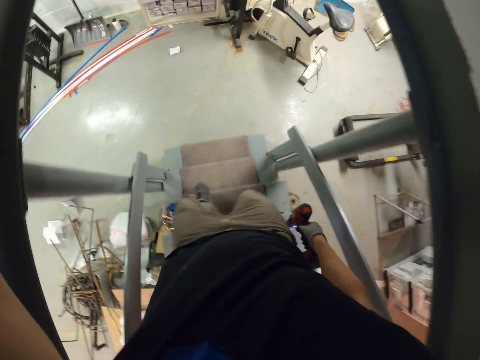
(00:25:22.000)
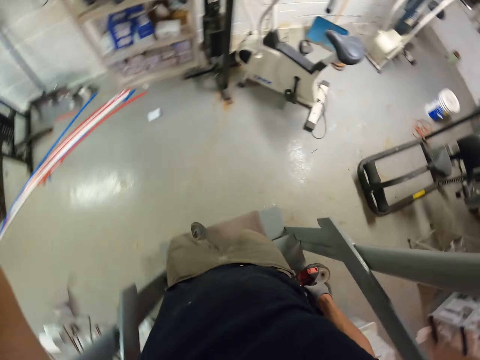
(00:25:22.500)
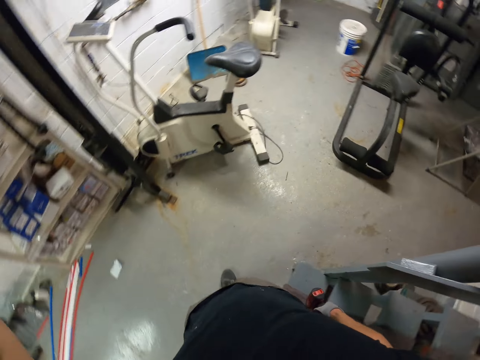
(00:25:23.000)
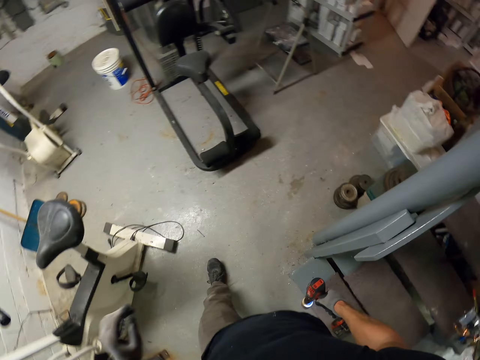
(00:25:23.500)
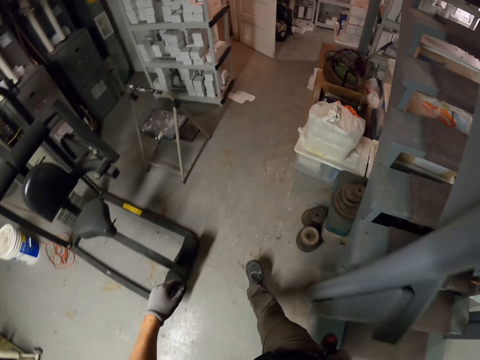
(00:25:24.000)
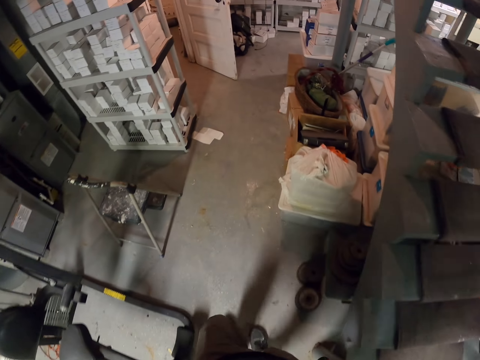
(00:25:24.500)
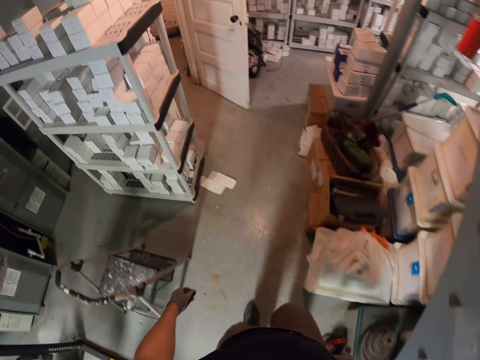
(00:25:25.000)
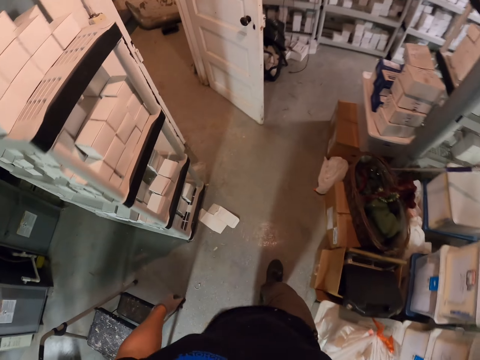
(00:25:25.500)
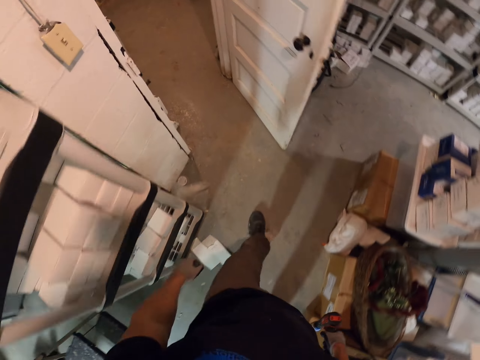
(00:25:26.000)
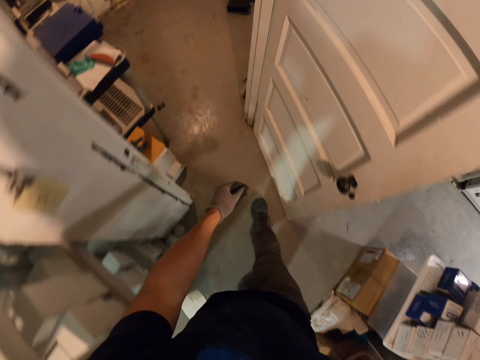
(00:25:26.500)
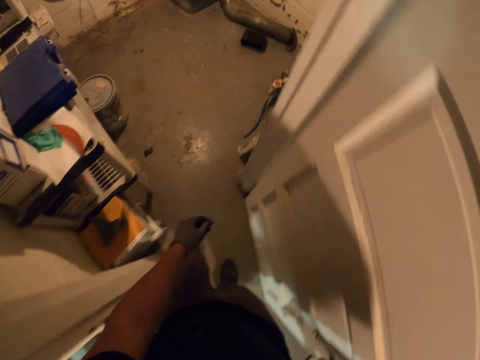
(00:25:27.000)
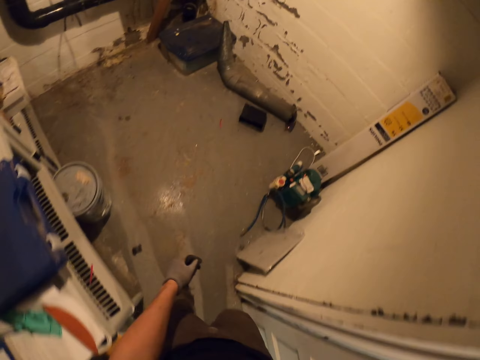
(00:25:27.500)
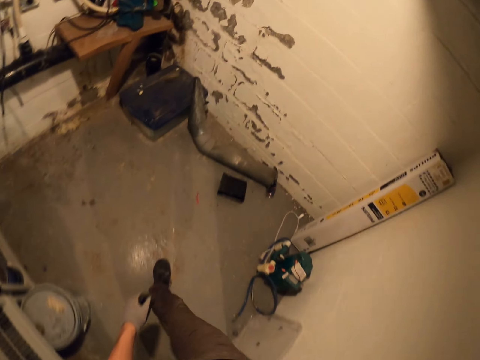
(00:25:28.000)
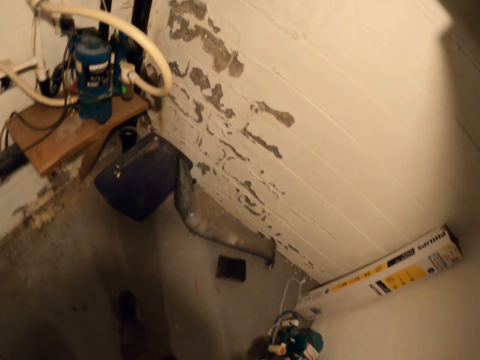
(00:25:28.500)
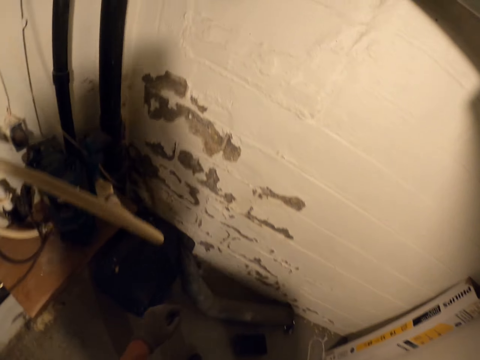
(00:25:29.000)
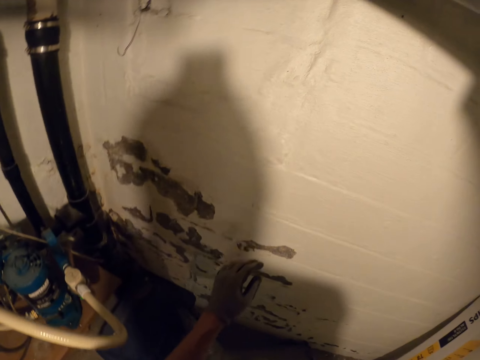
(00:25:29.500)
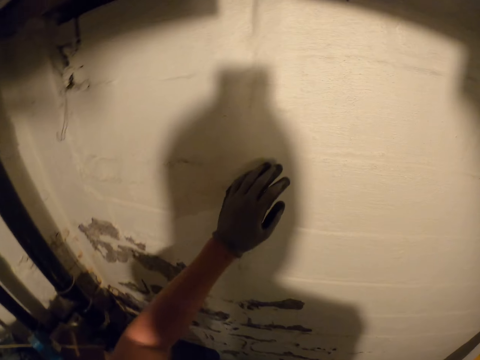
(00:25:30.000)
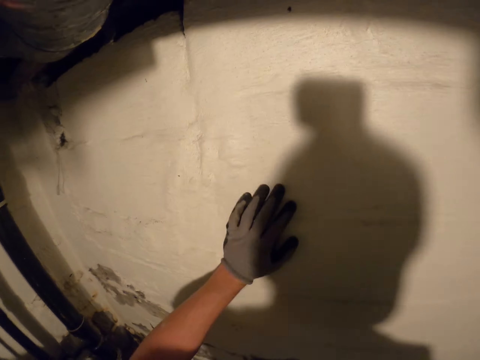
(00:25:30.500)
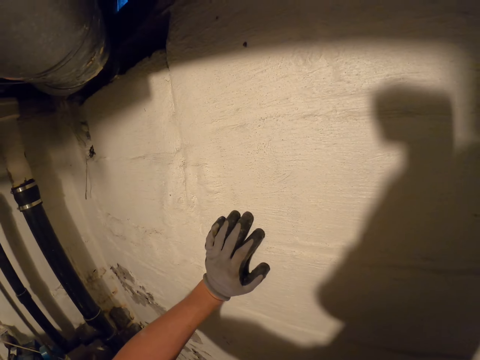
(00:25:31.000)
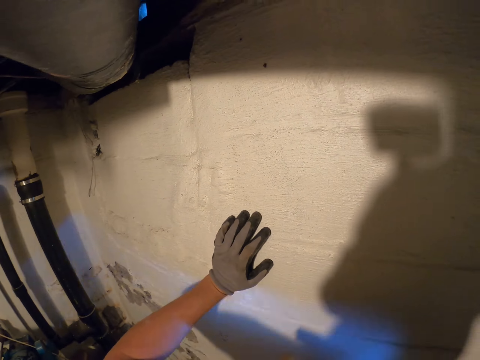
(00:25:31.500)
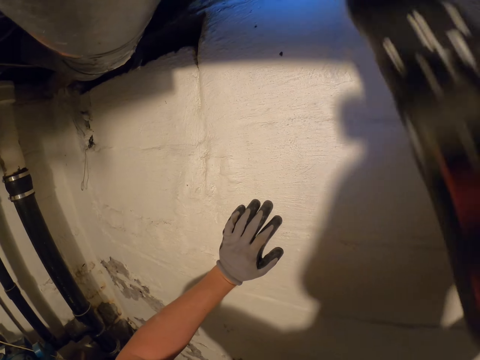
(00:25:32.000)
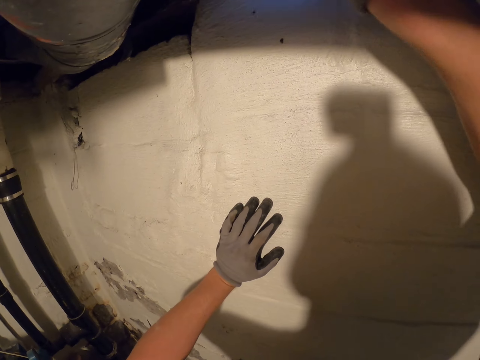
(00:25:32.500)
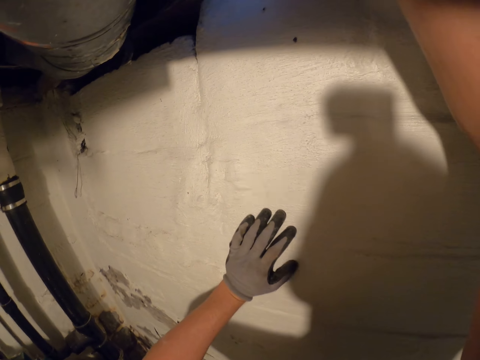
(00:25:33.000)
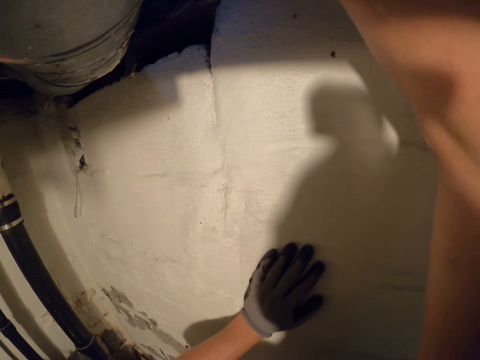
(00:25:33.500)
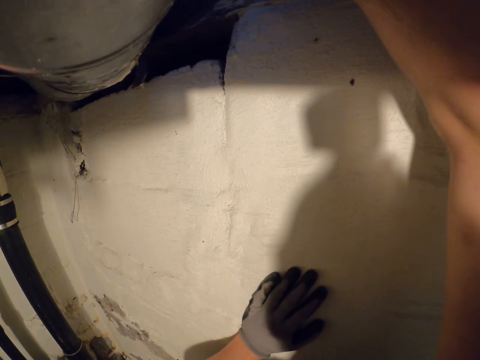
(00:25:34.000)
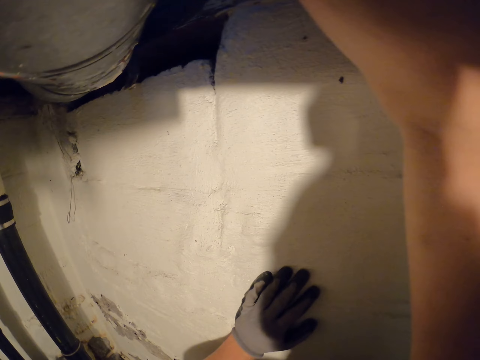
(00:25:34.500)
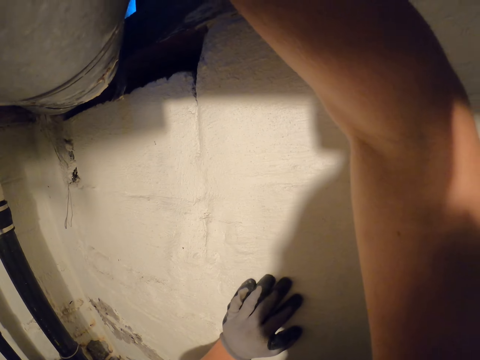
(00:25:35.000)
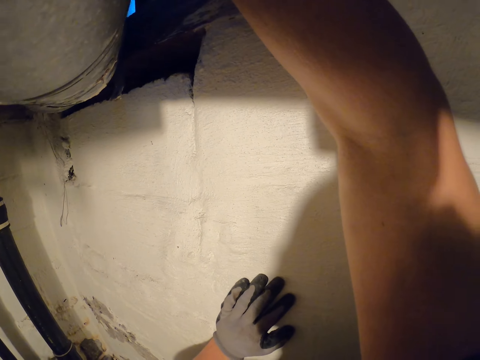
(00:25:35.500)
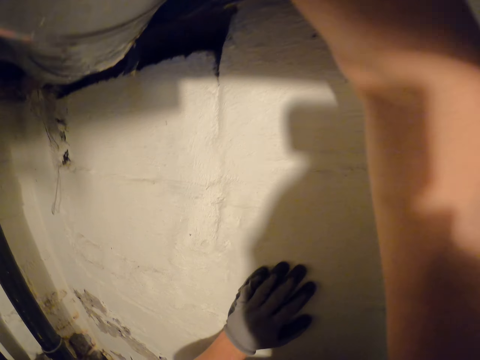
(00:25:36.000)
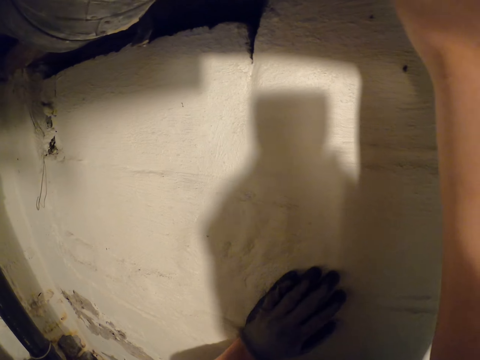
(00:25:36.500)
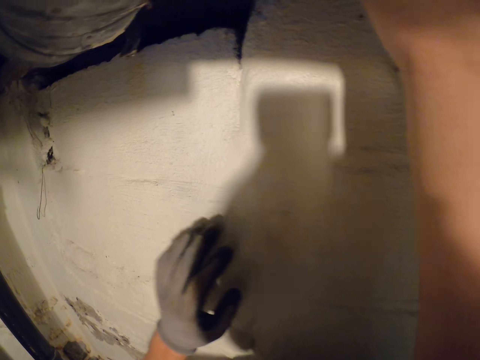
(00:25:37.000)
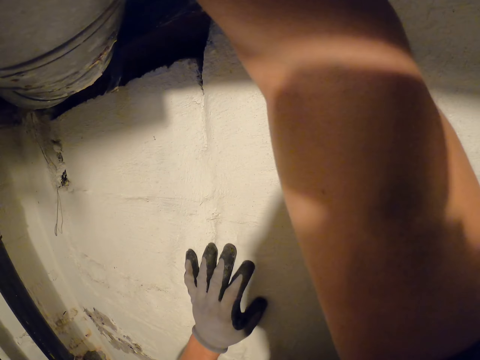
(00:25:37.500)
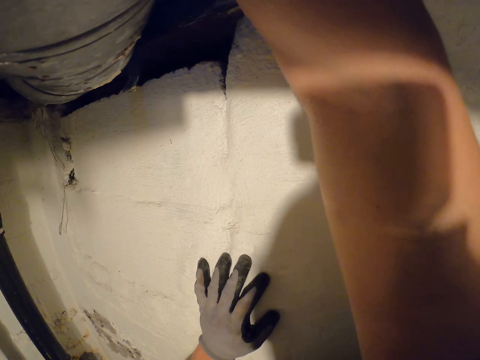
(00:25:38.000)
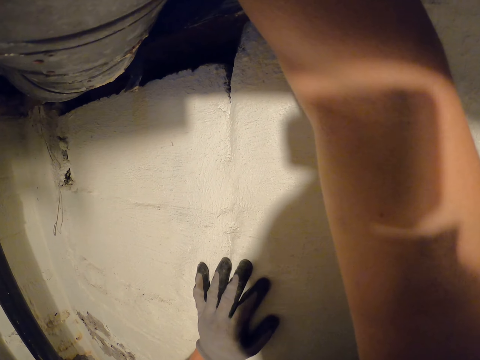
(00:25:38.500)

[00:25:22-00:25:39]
The camera wearer fixes his camera. He walks around the house. He touches the wall. He drills the wall.
